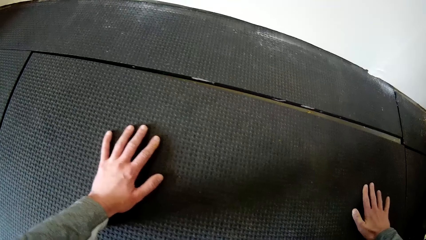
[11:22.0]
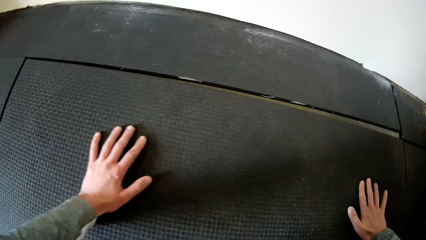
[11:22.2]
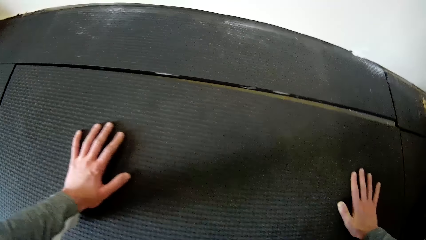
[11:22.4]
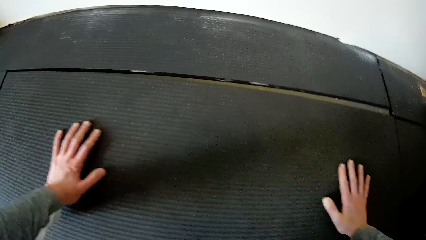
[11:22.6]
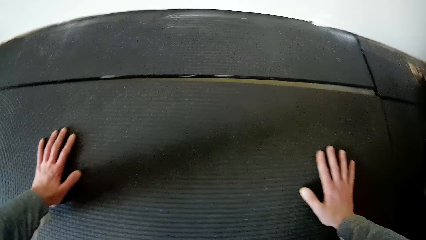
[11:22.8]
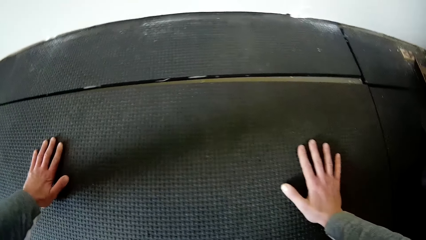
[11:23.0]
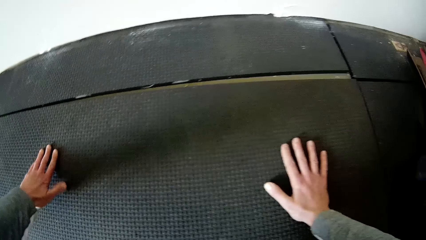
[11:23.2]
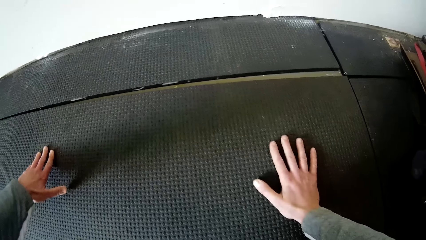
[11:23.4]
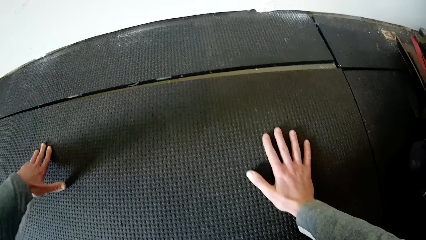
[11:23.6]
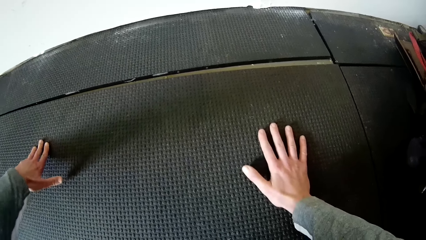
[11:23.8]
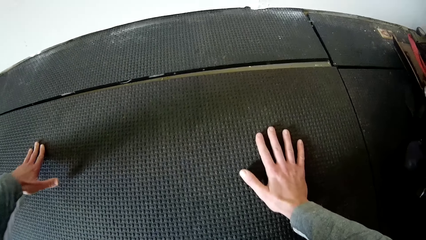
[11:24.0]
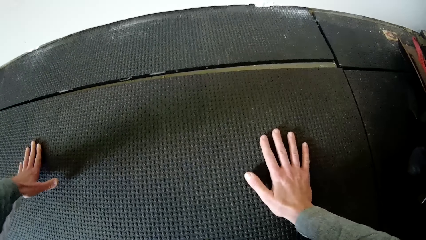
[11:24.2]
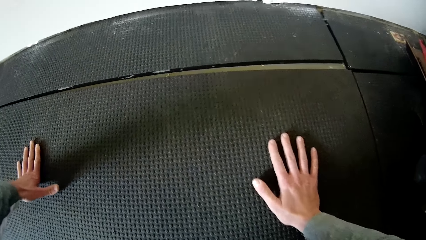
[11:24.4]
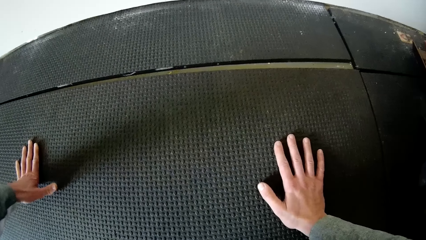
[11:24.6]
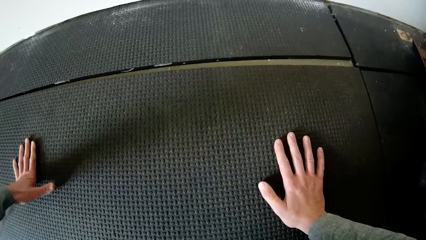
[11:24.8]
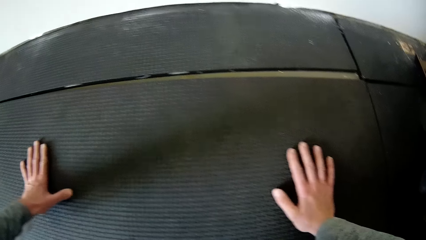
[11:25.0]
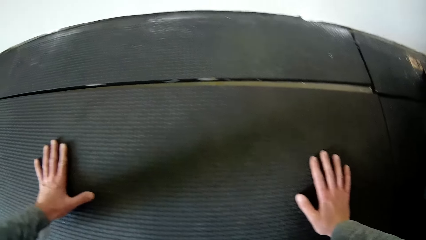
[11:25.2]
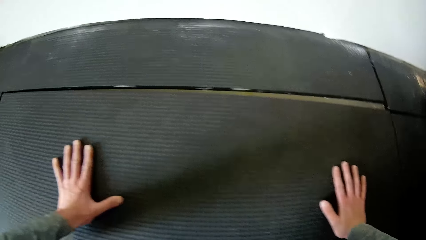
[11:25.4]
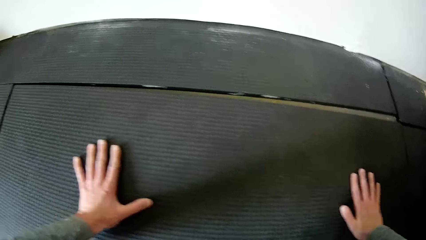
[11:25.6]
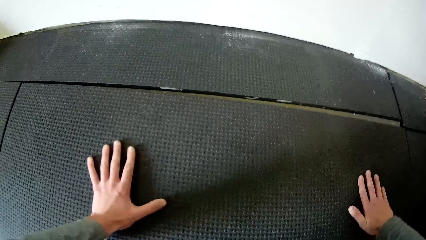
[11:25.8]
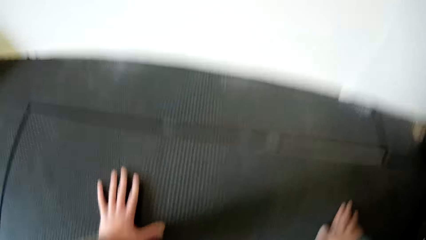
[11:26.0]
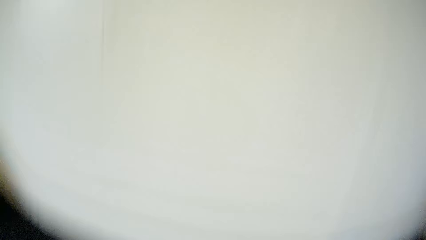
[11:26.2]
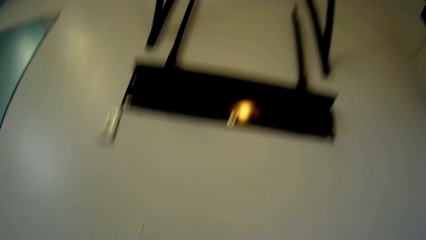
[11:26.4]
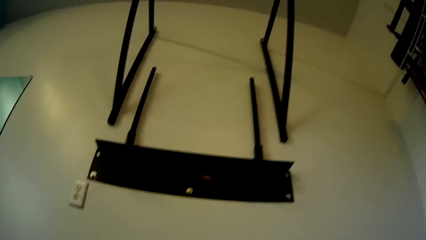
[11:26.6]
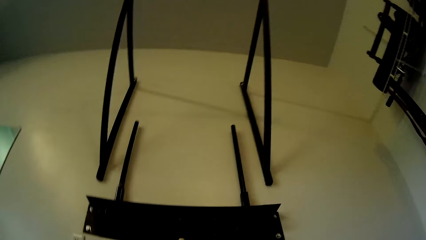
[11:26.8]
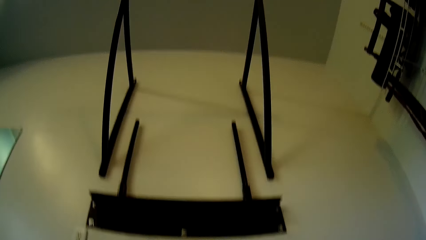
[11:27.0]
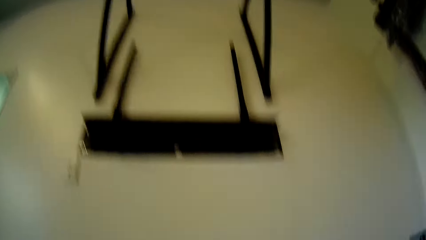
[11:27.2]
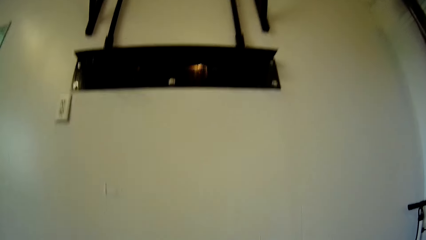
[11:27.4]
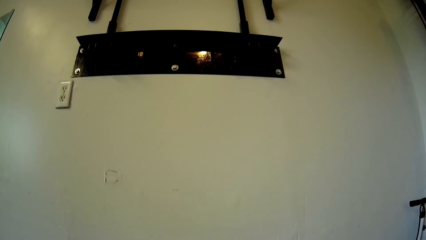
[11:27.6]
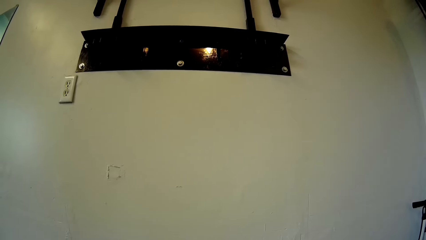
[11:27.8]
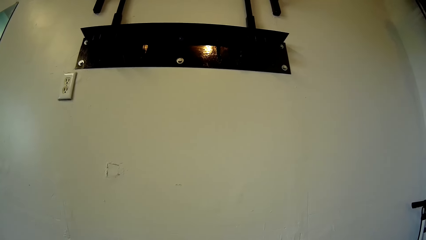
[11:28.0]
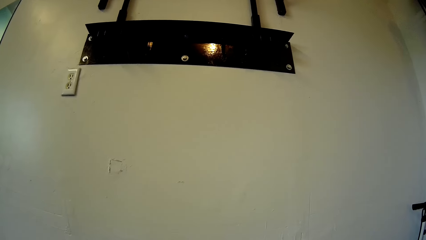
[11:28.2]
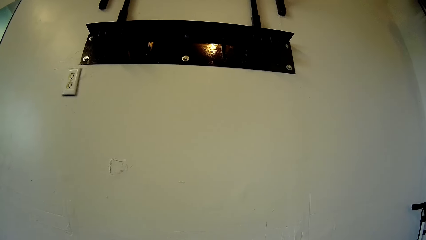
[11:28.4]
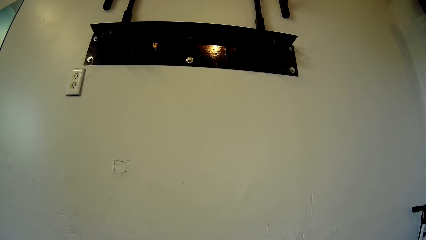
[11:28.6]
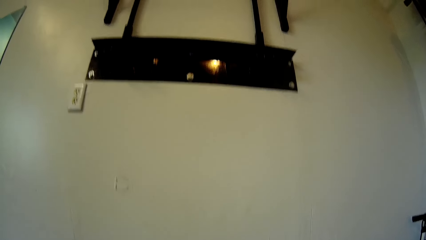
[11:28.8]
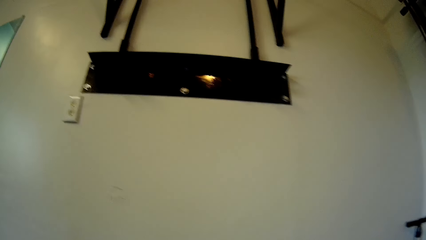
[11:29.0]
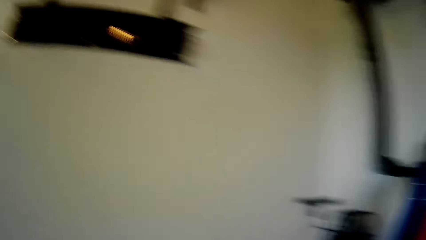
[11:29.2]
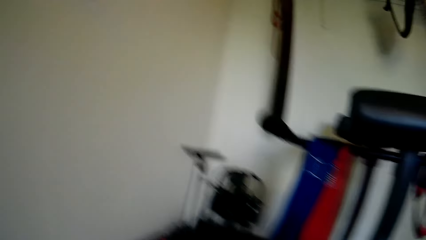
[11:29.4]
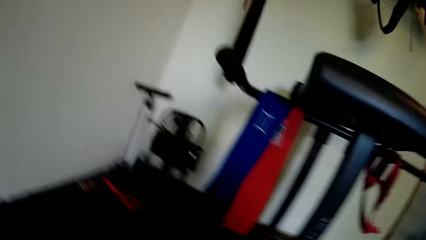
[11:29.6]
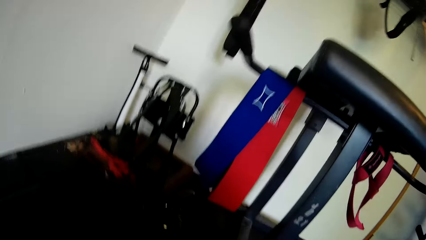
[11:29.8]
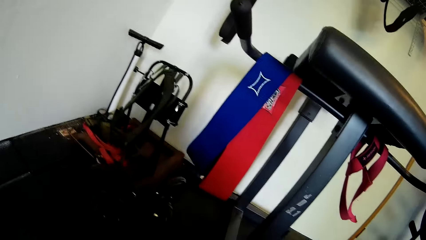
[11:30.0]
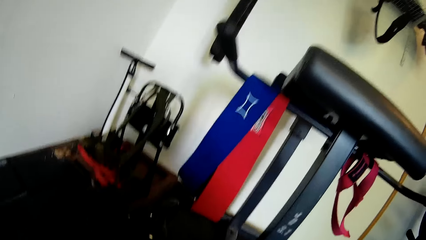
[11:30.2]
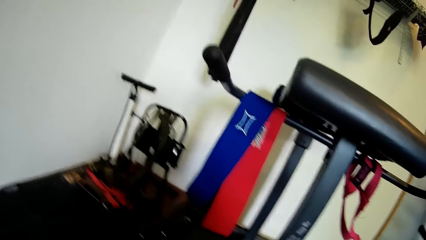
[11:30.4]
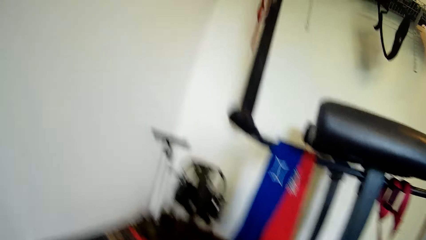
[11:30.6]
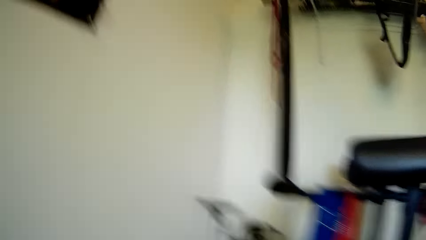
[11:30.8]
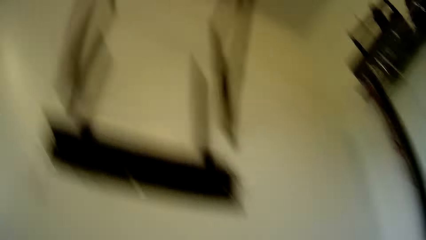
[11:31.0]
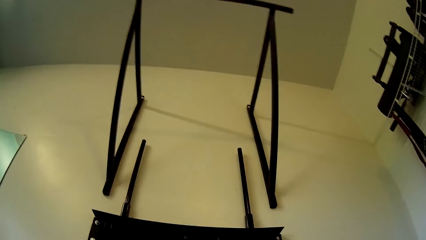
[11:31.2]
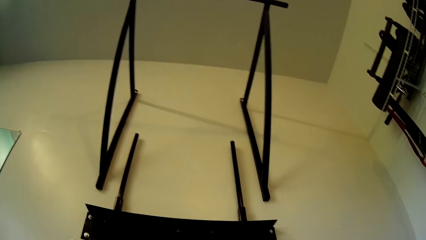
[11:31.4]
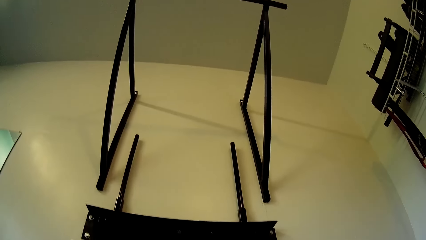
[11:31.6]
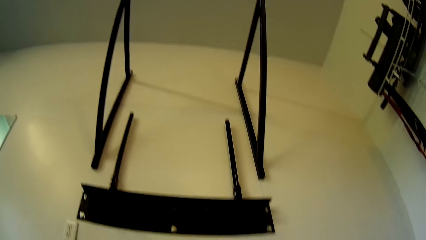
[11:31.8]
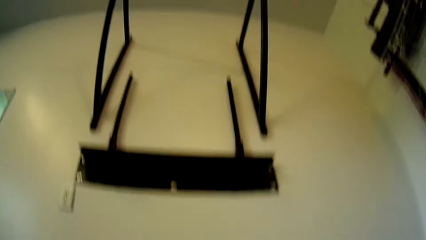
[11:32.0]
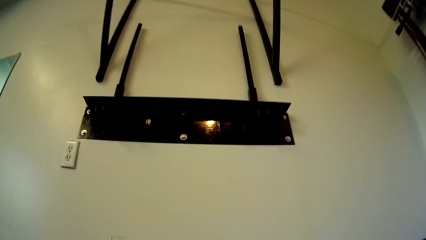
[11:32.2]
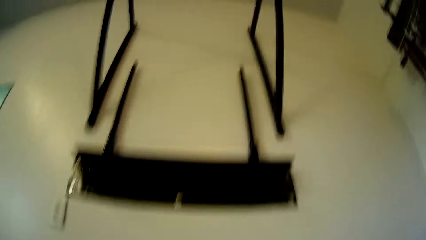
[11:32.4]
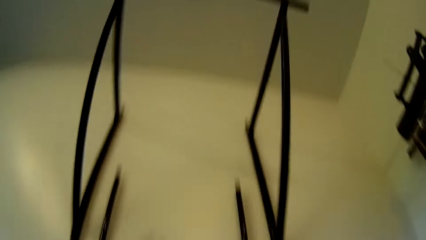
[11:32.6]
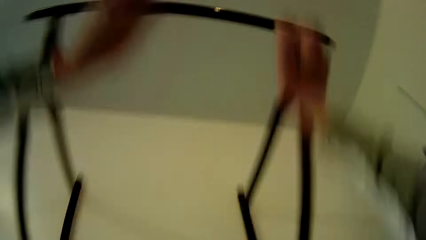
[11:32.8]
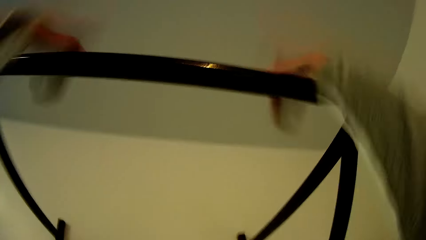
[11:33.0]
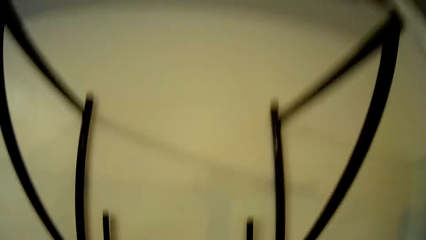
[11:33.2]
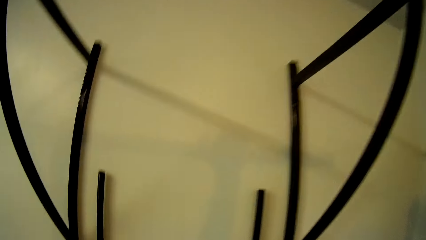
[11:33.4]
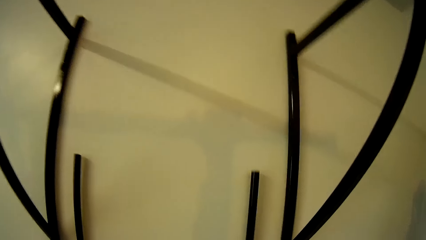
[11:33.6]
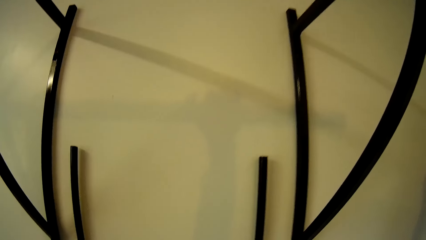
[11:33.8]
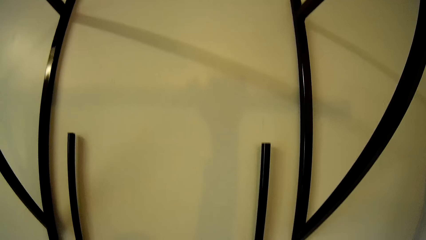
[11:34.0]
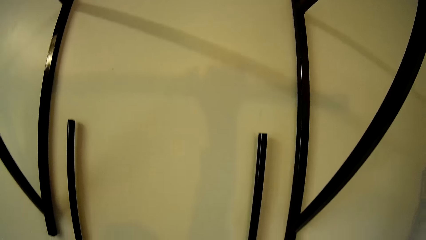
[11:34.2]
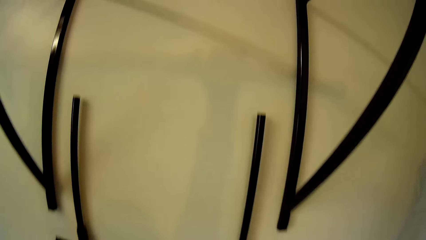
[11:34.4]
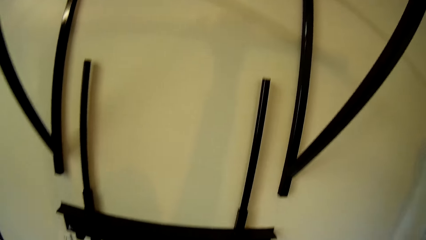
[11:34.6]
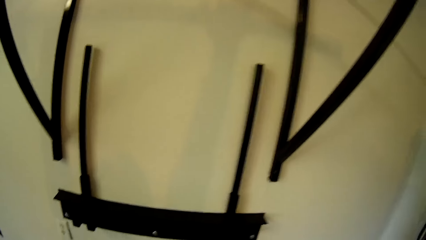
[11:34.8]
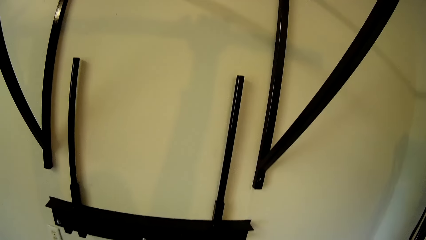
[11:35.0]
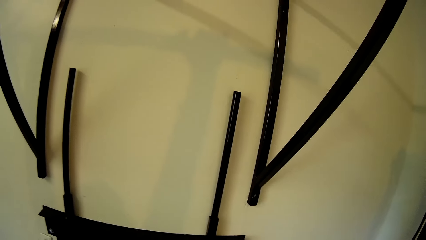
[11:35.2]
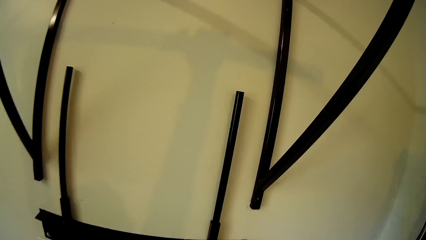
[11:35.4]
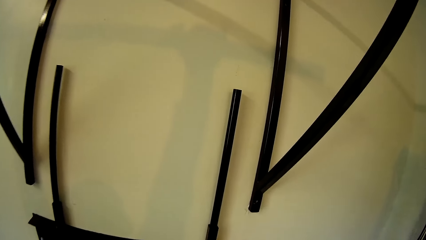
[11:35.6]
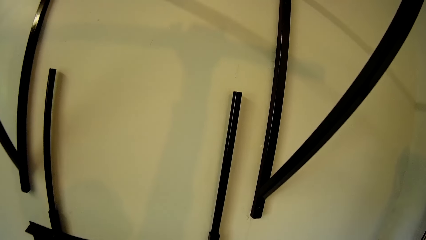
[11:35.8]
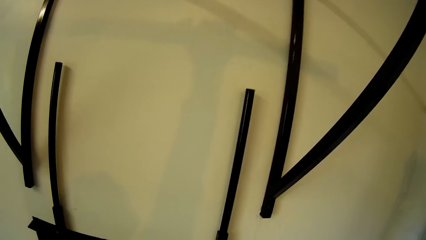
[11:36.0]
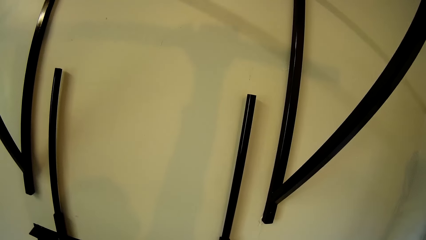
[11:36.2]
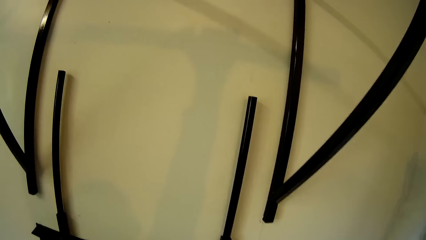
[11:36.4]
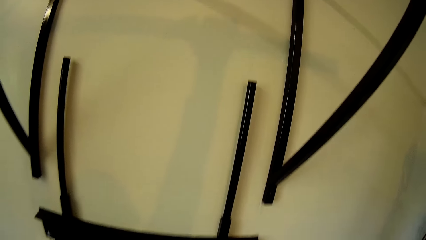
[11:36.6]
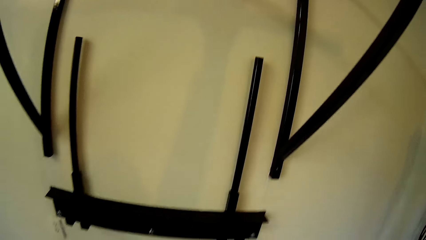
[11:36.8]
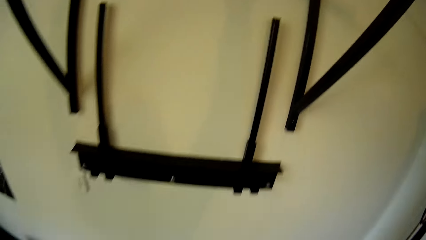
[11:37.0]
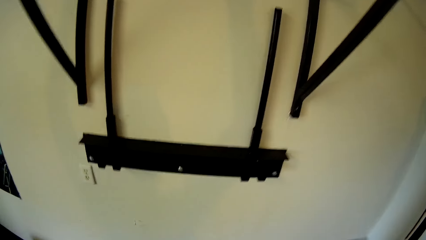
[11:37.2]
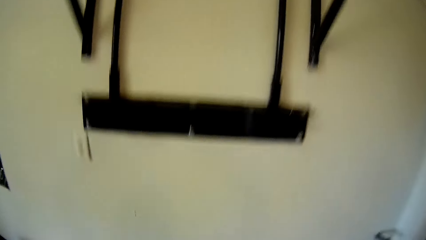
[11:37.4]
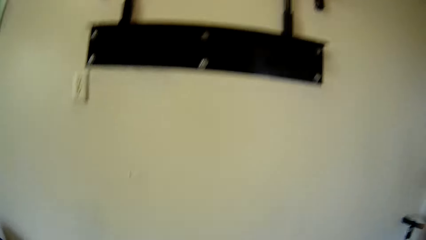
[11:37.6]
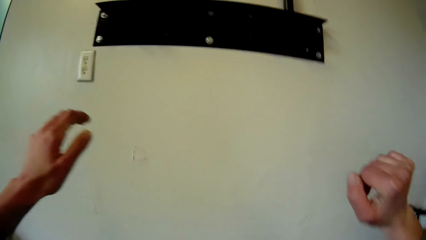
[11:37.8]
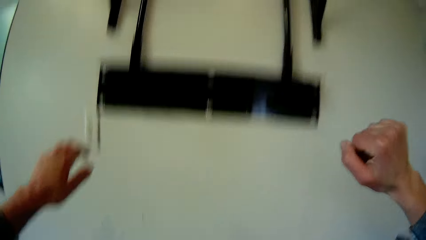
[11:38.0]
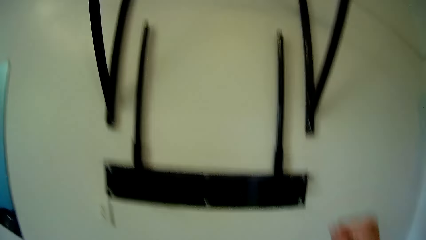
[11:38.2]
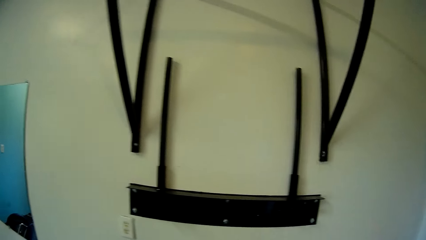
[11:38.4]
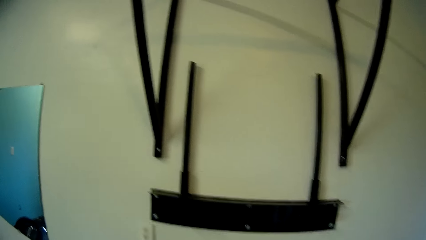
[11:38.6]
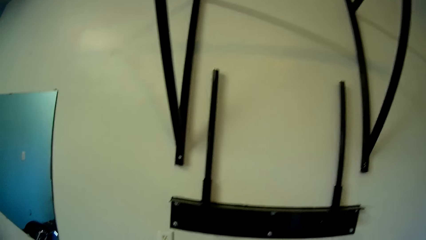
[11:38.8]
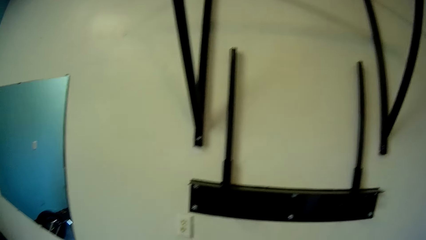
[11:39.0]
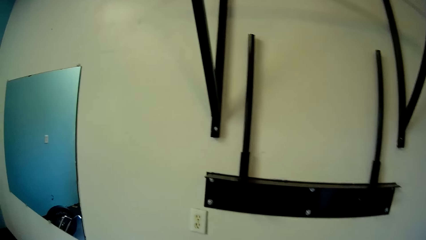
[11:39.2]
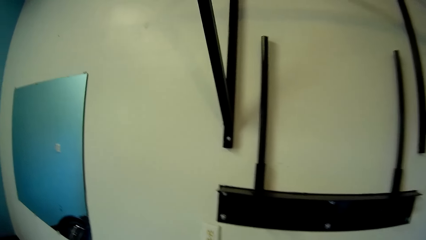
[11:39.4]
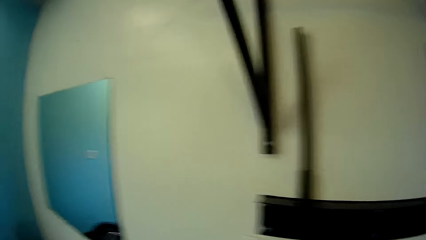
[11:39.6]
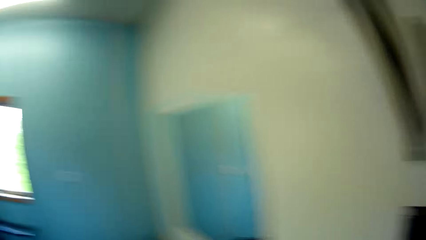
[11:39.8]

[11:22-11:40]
The camera wearer stretches the hands. He looks around the room. He holds the metal. He places both hands on the metal bar on the wall. He lowers his hands down.
